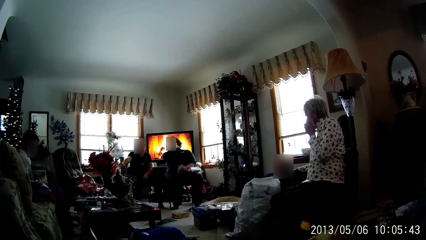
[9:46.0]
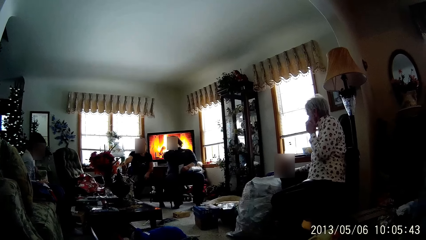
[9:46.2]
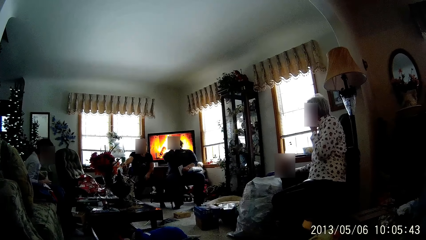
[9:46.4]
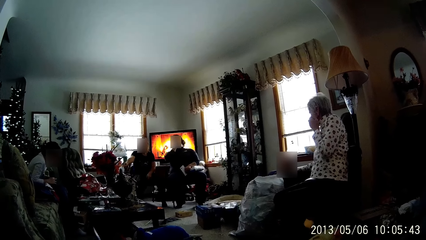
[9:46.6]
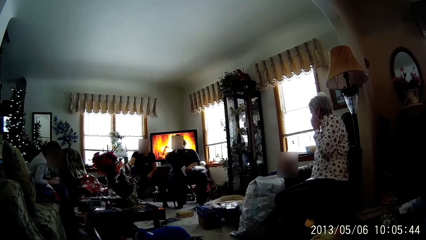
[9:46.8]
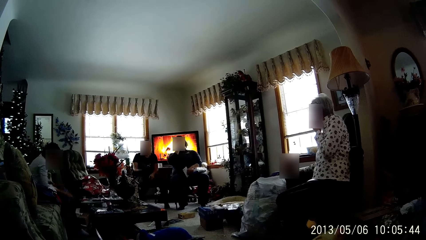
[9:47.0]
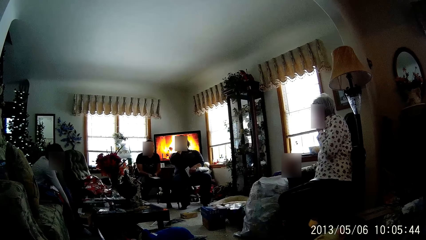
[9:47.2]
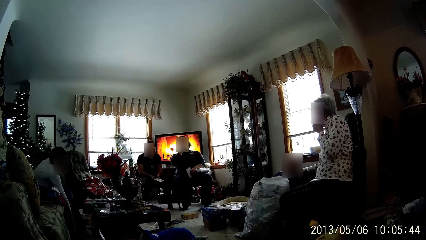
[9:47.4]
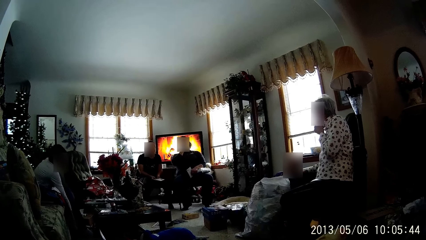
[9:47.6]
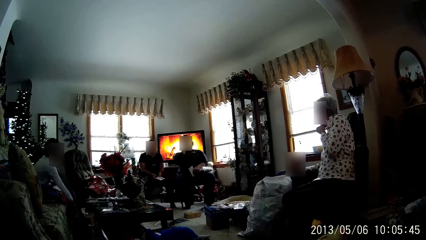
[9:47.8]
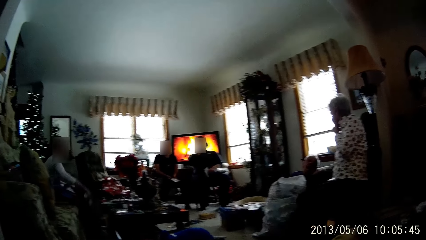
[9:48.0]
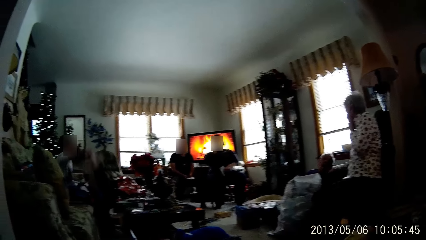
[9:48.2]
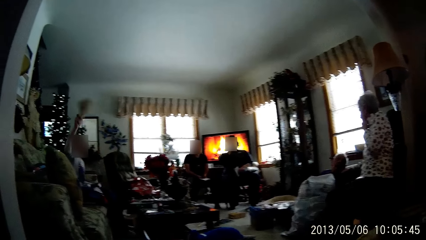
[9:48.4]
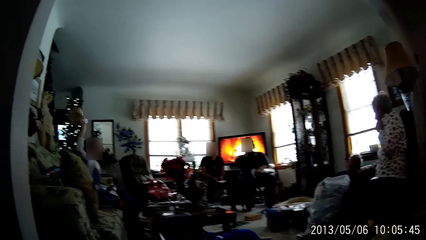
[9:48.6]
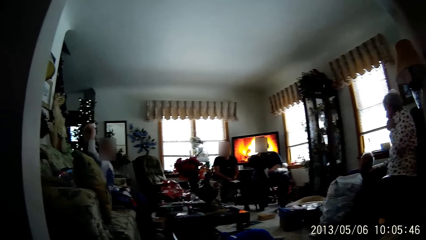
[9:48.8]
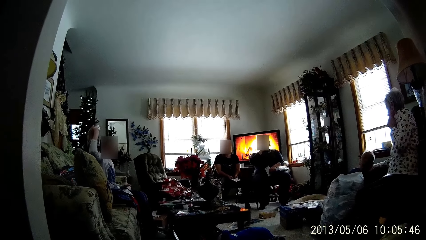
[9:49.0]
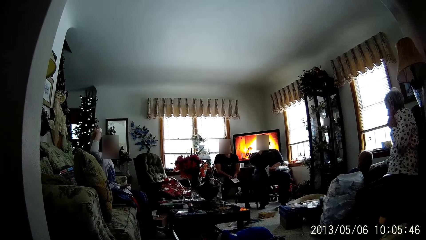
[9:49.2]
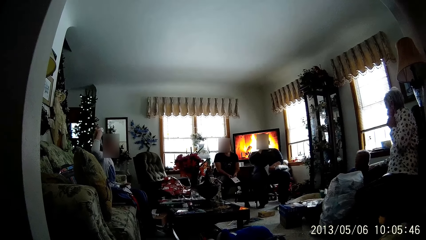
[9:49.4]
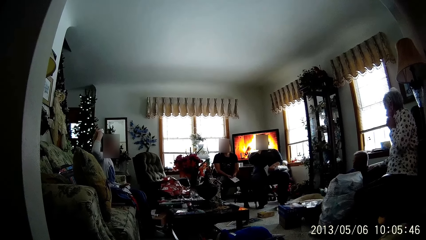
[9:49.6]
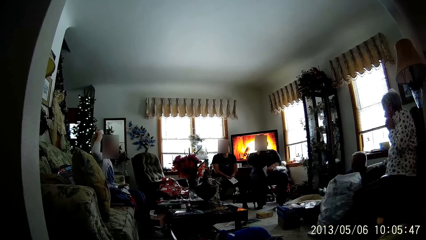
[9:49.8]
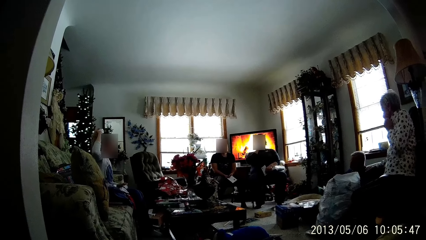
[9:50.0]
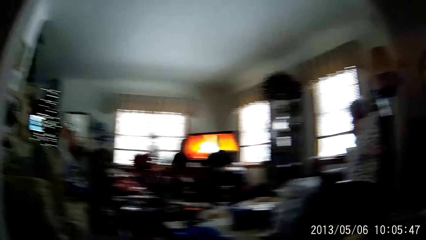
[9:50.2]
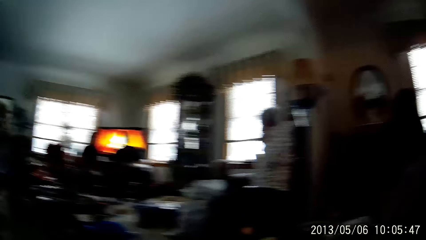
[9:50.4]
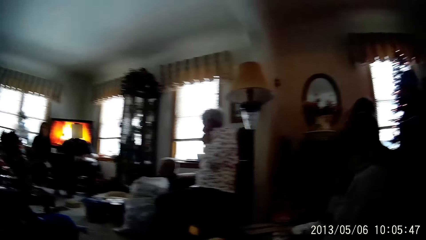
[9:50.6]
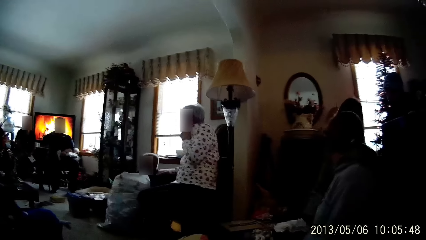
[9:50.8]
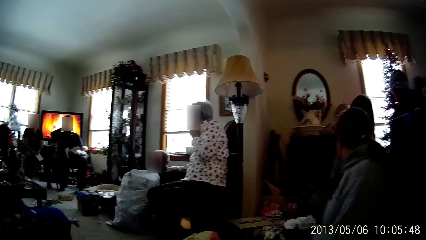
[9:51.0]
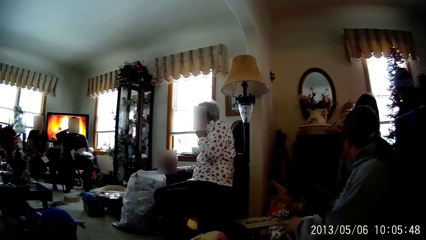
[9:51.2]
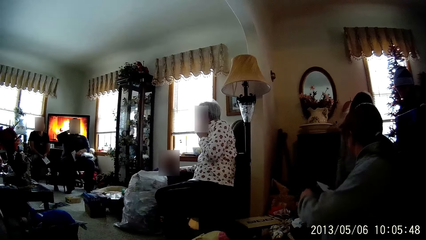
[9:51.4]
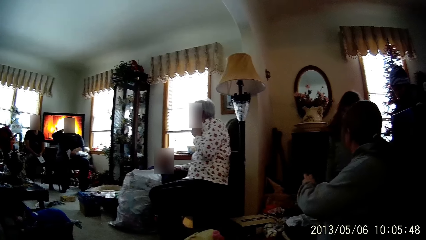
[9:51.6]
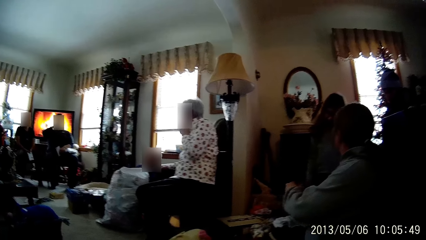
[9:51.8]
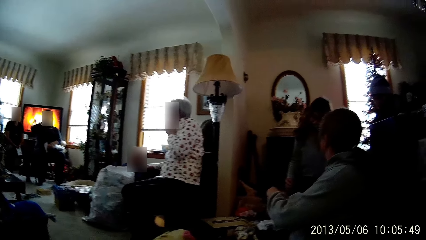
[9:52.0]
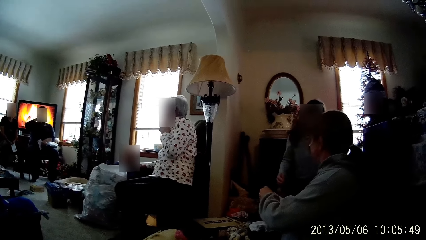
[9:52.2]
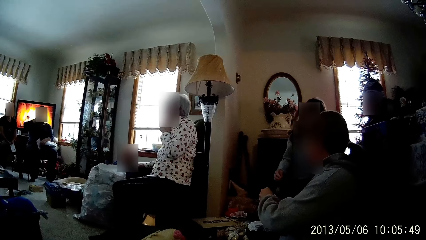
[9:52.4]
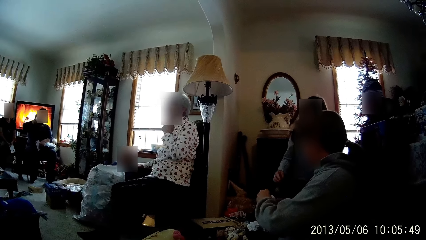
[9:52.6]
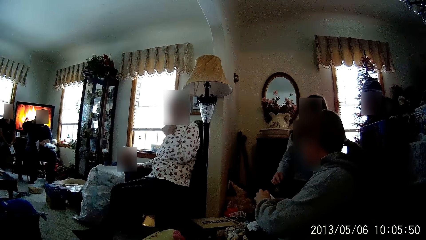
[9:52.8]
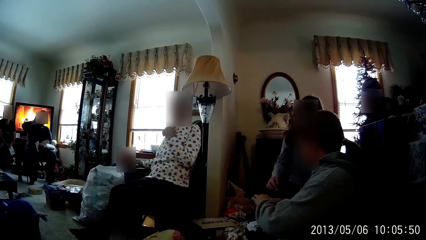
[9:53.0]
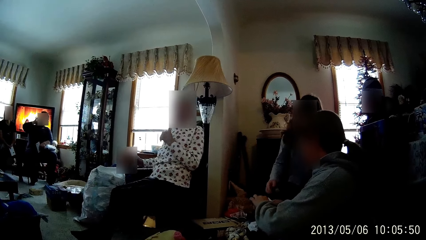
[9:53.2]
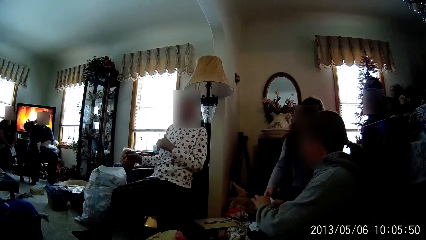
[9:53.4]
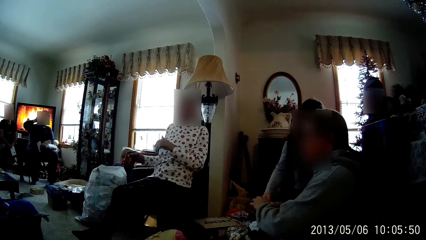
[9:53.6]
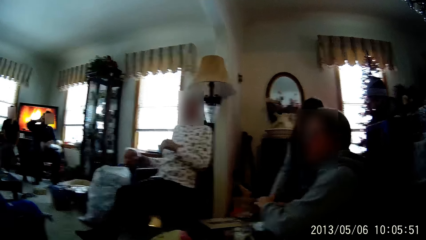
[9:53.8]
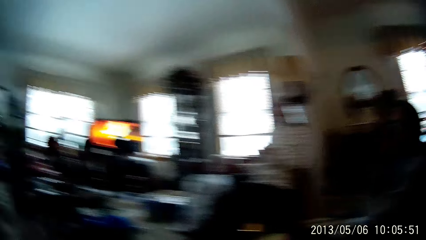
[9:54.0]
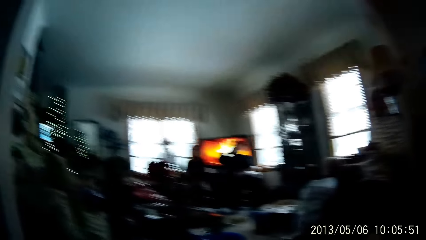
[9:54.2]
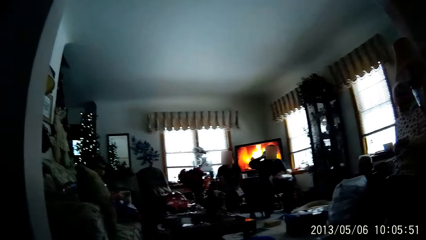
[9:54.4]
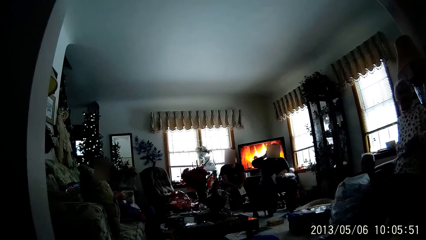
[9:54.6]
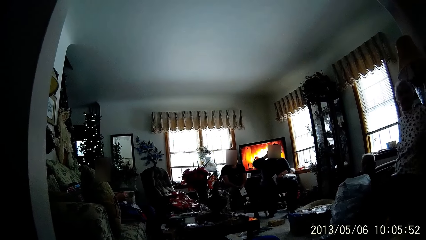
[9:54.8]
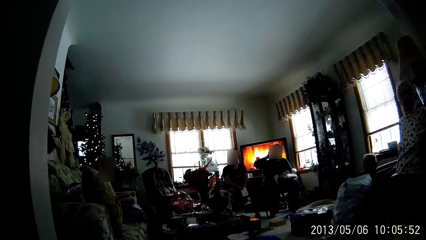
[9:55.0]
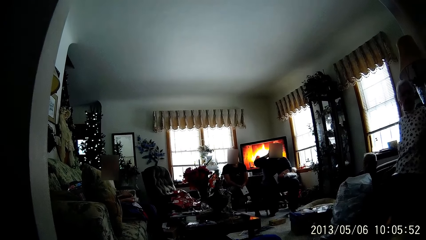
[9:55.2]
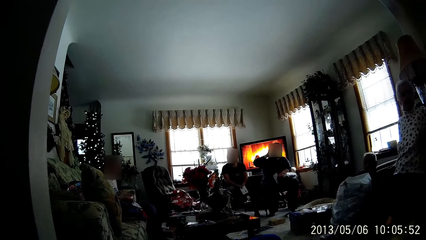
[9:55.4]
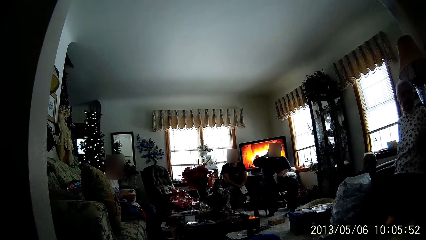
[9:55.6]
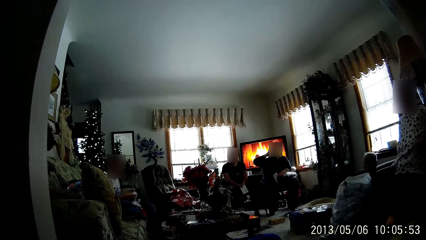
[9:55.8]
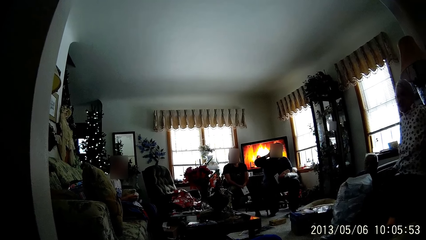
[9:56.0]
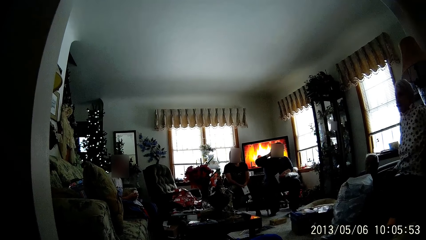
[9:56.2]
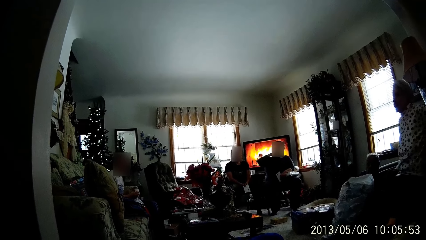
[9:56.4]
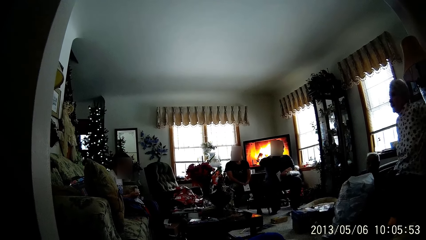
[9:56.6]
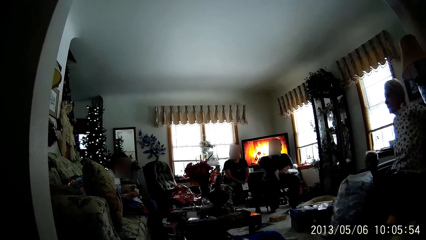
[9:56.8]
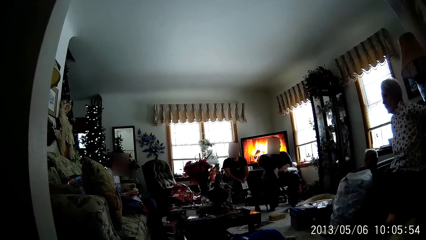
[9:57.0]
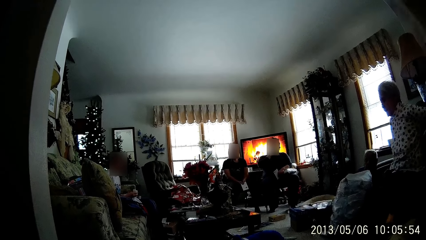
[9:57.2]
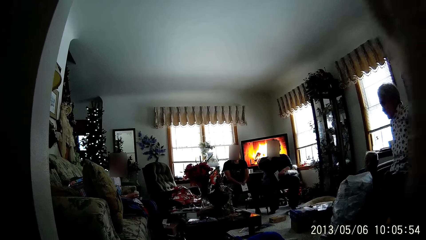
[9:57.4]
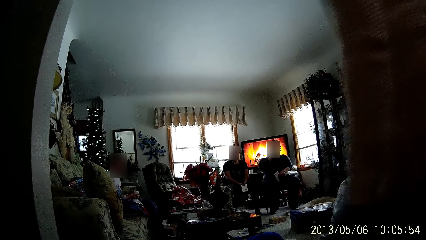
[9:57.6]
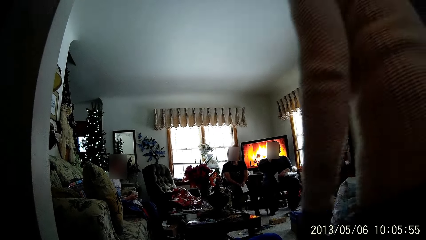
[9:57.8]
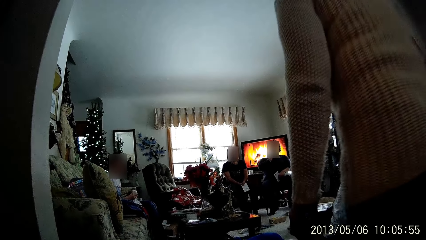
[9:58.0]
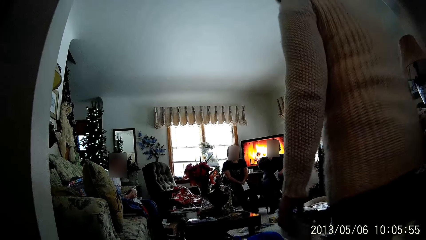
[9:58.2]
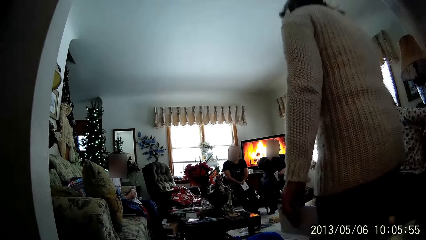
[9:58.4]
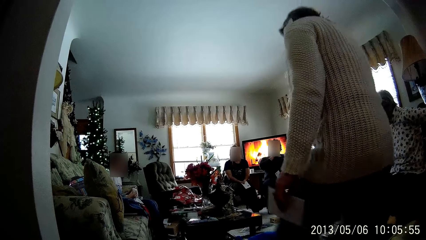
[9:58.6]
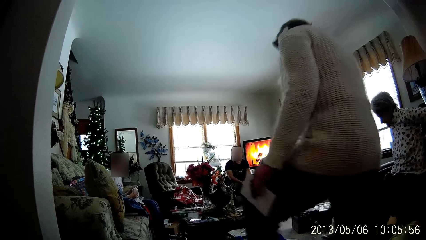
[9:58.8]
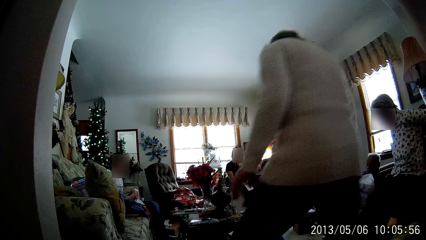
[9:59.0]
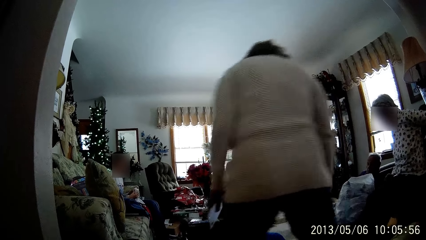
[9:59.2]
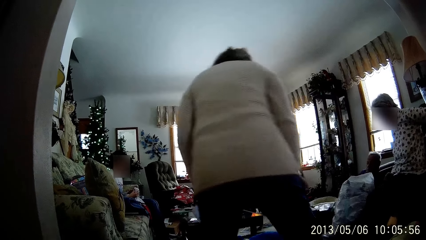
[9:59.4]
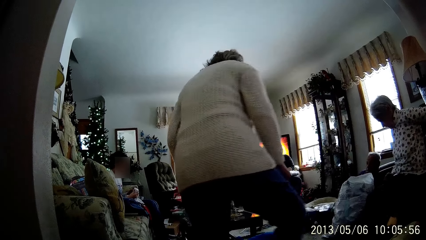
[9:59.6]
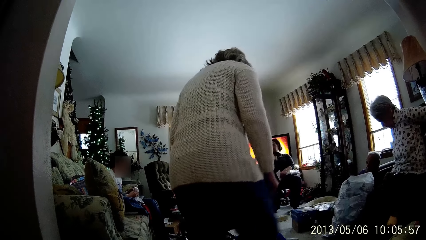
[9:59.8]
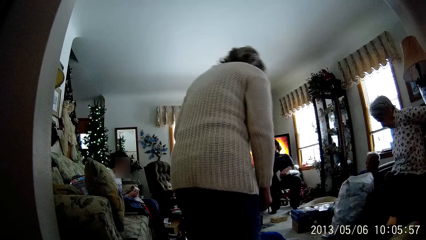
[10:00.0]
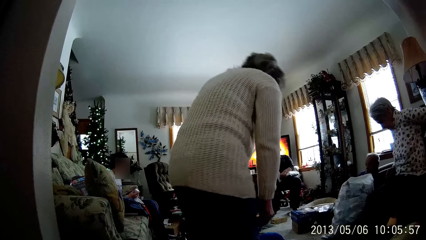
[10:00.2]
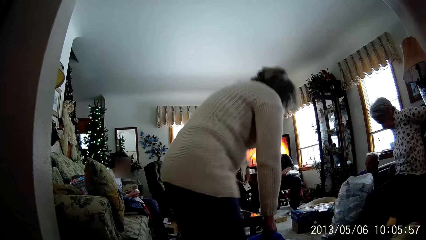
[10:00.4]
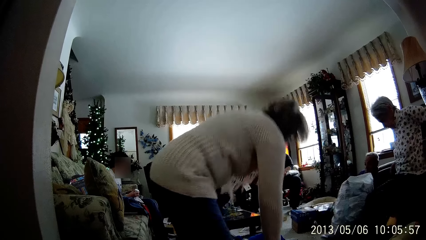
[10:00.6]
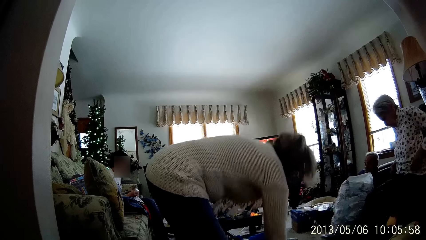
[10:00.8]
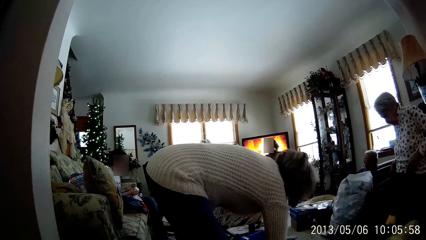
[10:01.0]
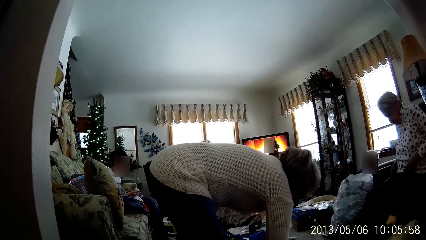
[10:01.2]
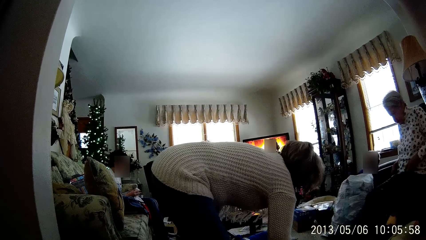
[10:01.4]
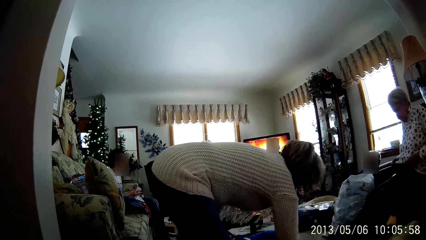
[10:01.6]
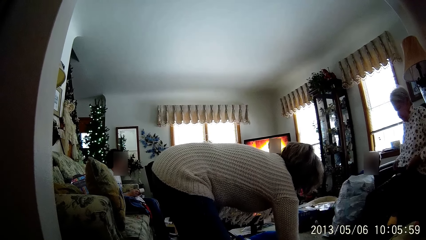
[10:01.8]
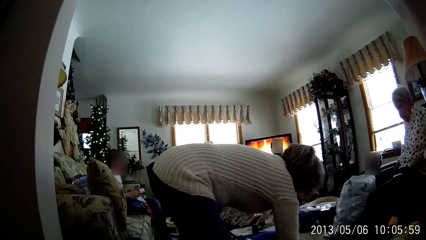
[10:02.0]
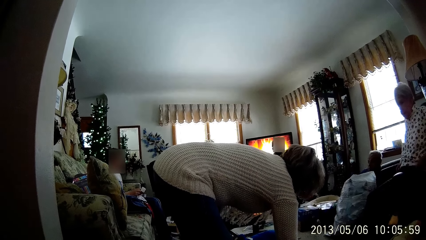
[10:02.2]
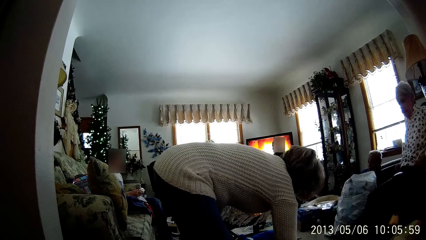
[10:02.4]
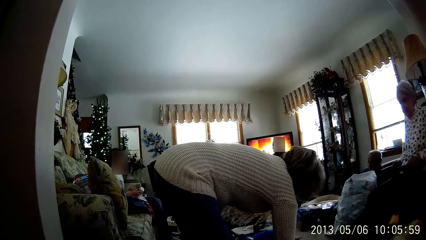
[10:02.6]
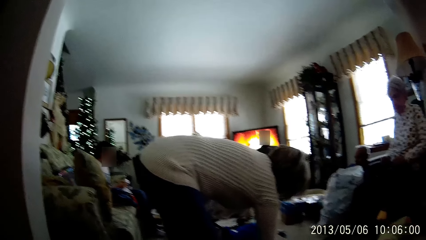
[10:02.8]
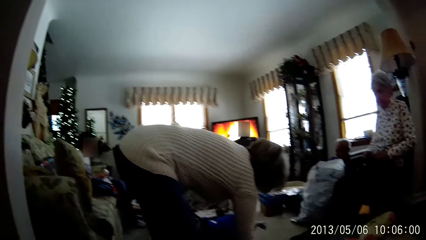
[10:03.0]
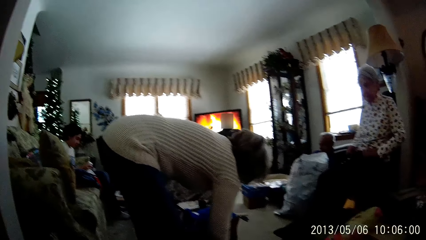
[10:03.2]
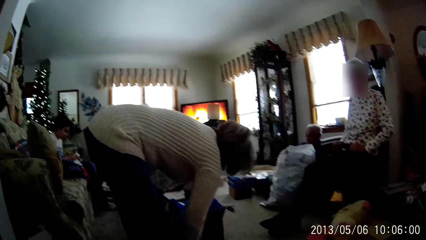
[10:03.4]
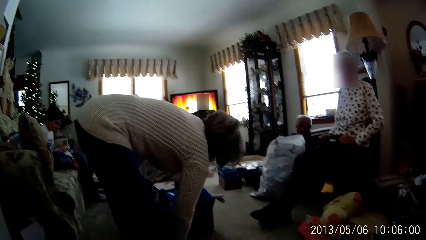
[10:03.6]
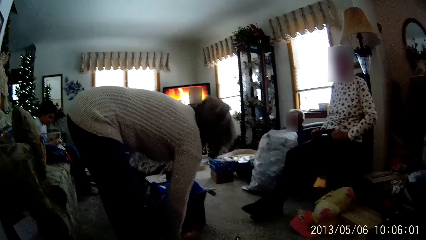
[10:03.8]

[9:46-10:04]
A woman picks up a cap from the floor with her right hand. The camera wearer looks around. A child holds an envelope in another woman's hands. The first woman fiddles with the candle and the envelope in both hands. A third woman itches her back with her left hand. A fourth woman walks past the camera wearer across the living room. The fourth woman picks up a brown envelope from the floor with her right hand. The third woman adjusts her shirt with both hands.
